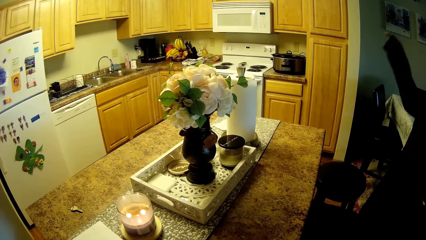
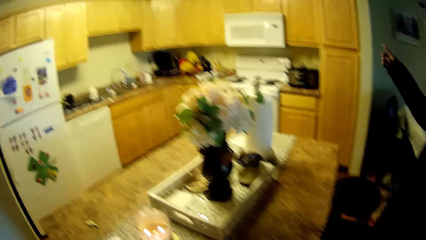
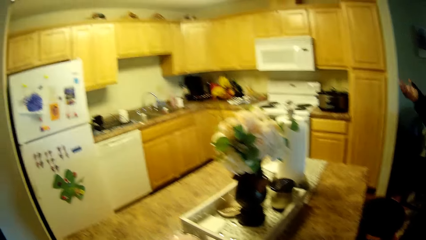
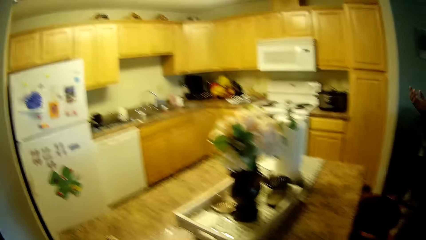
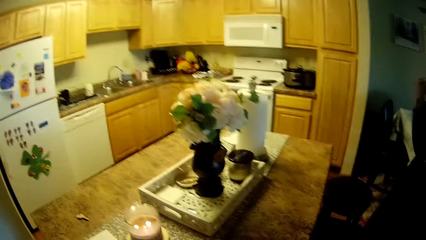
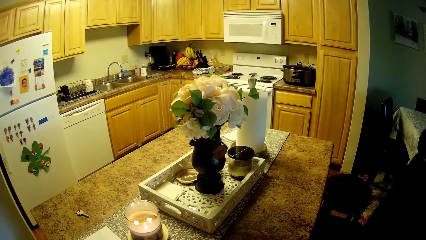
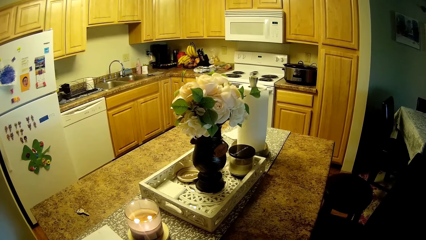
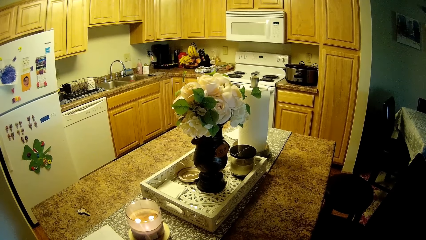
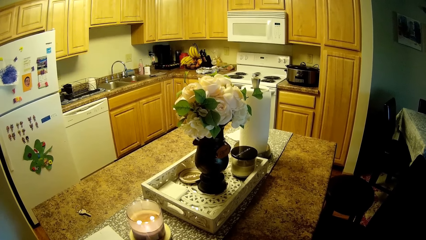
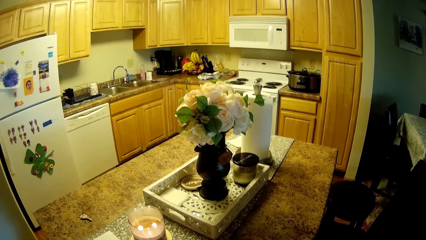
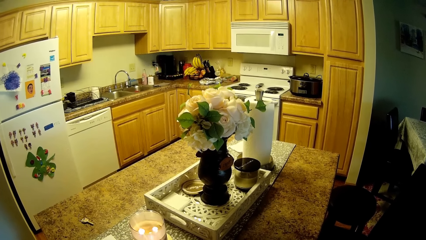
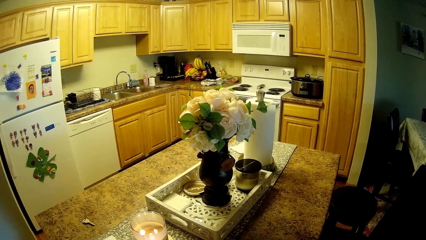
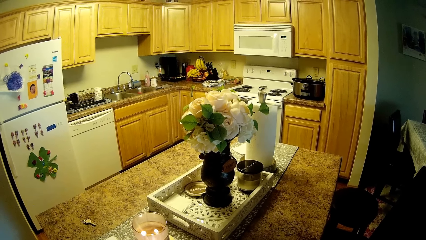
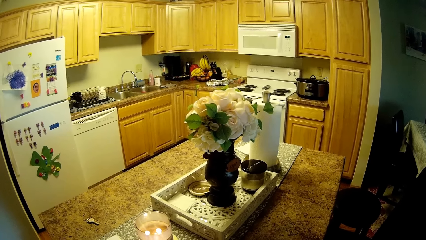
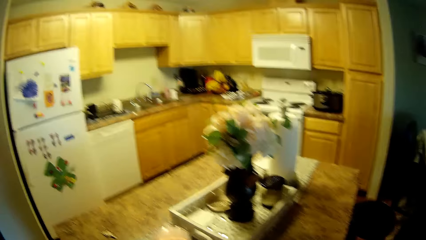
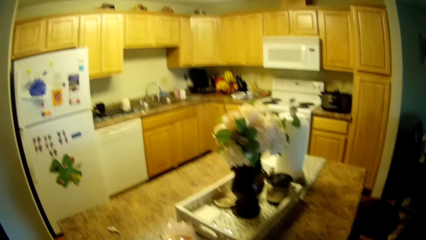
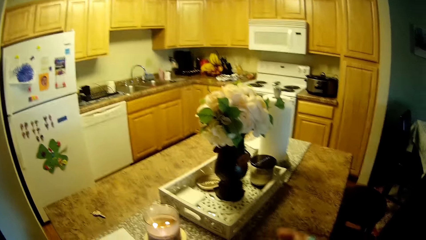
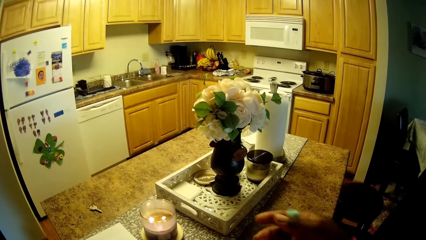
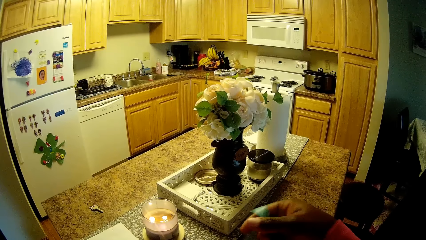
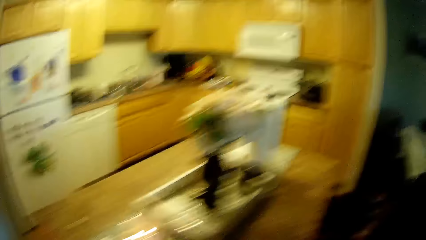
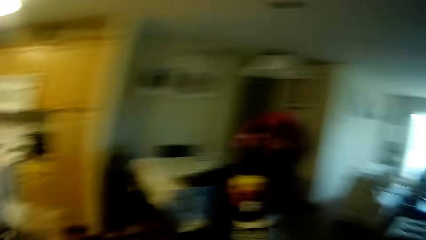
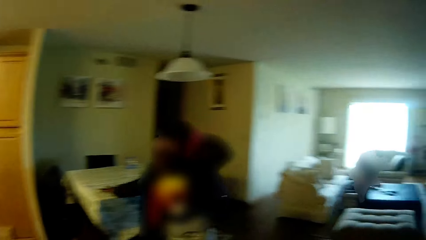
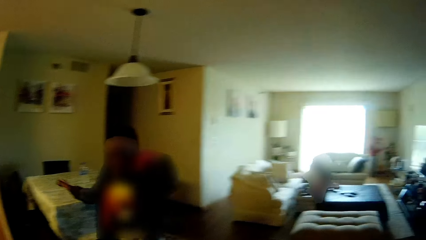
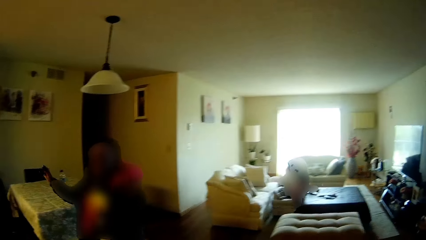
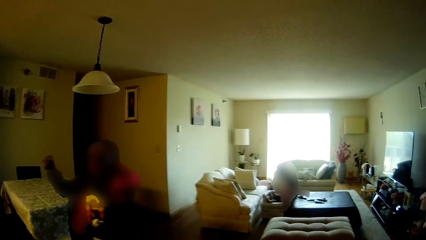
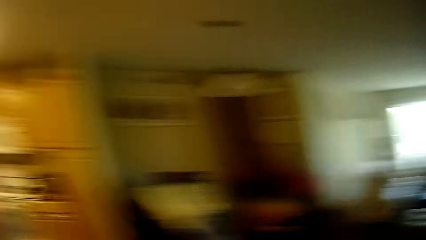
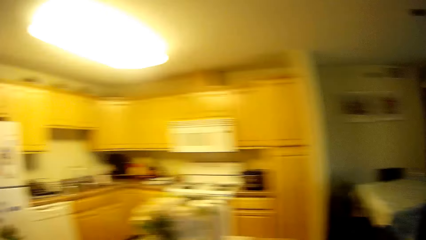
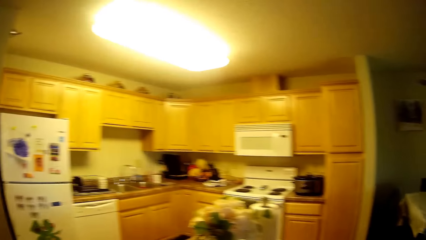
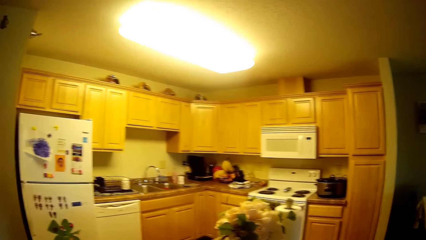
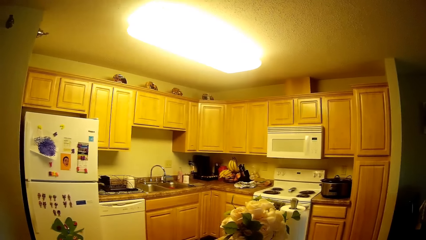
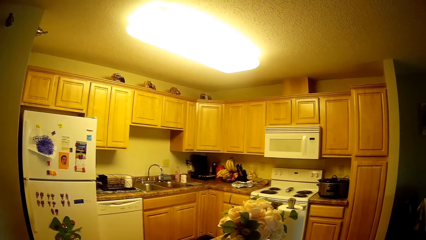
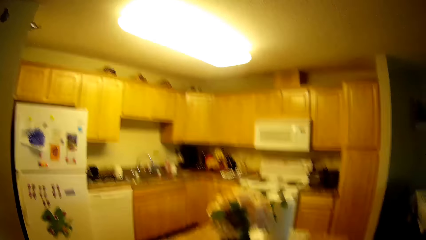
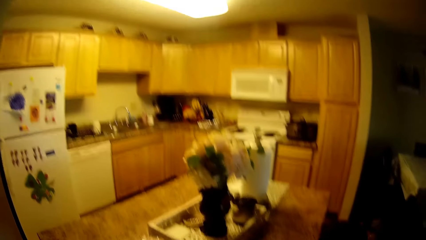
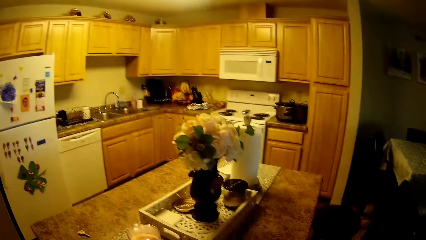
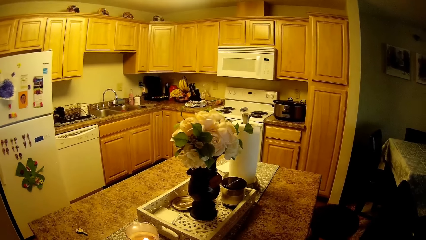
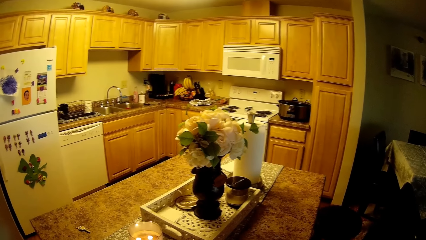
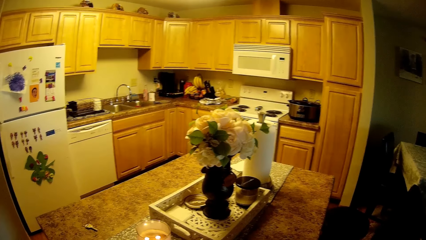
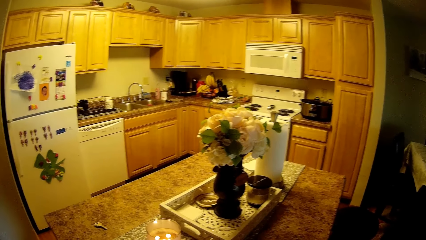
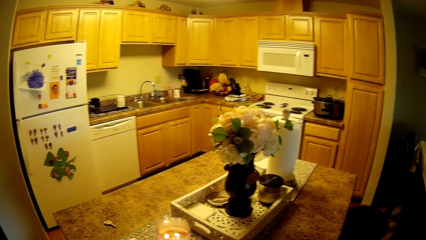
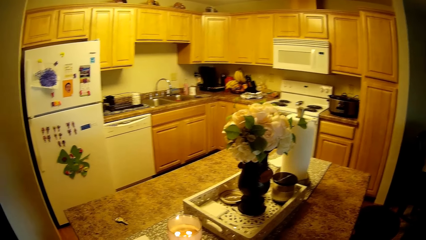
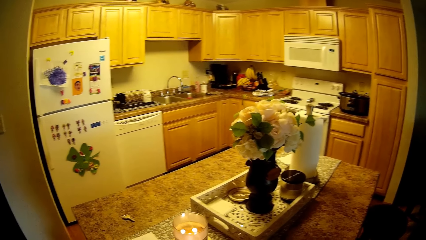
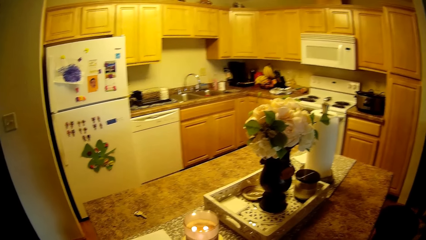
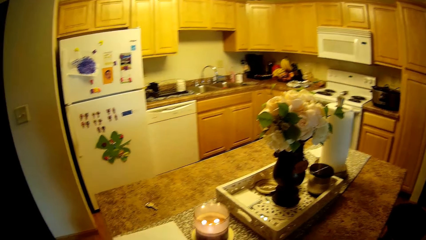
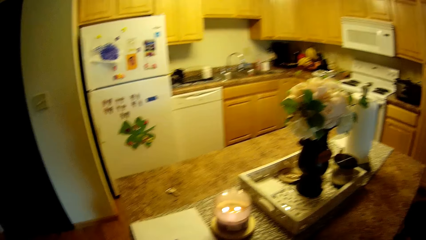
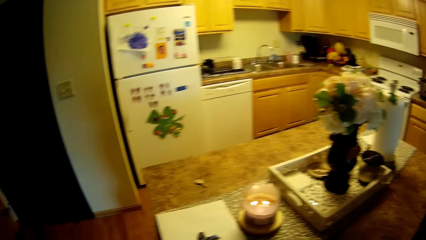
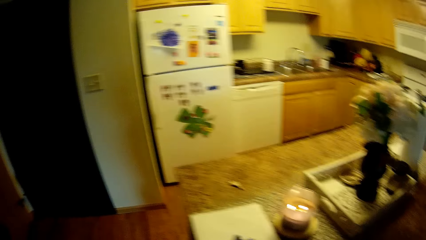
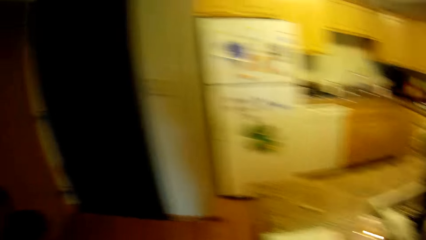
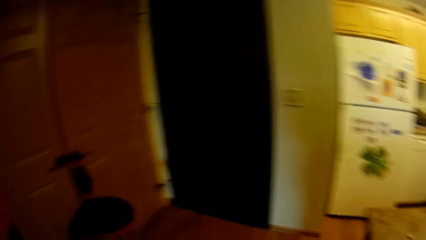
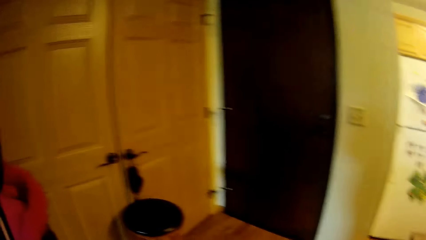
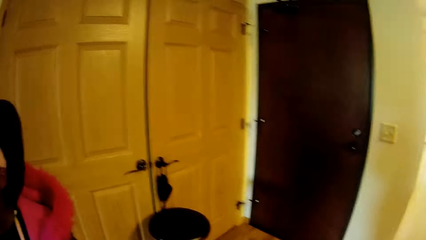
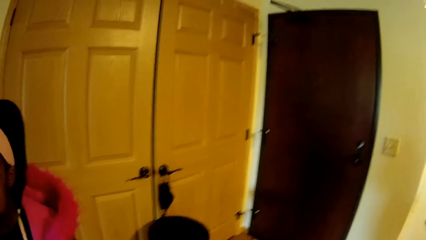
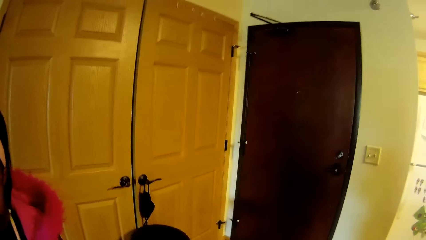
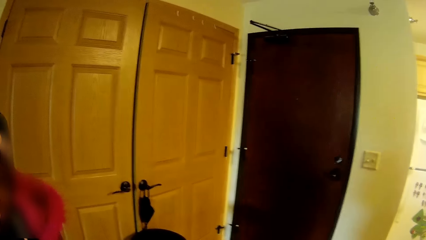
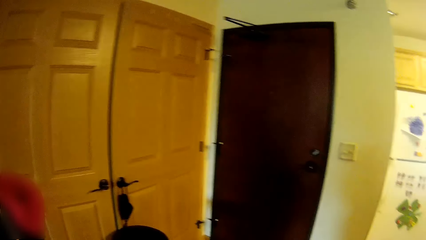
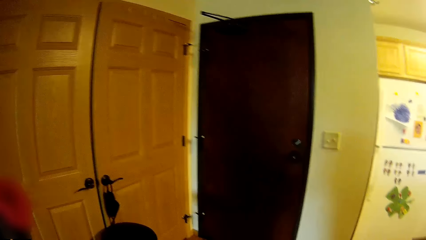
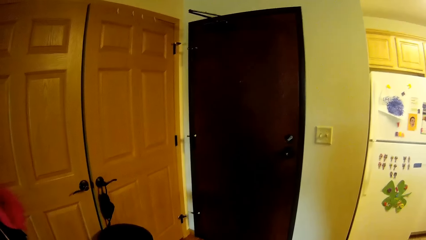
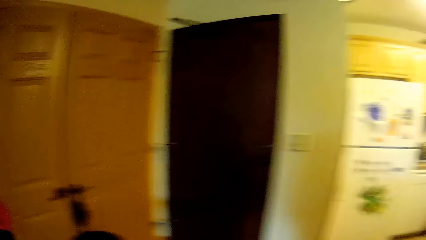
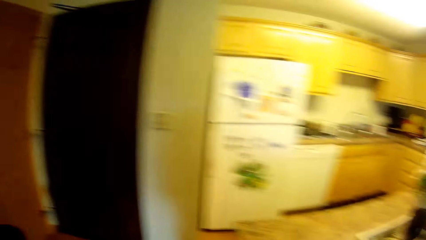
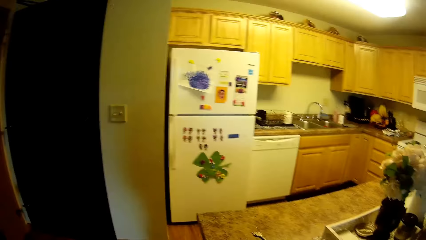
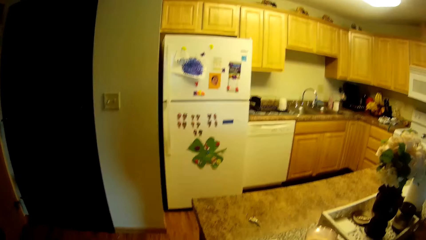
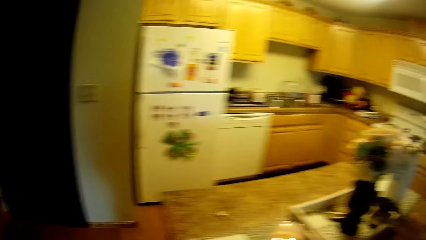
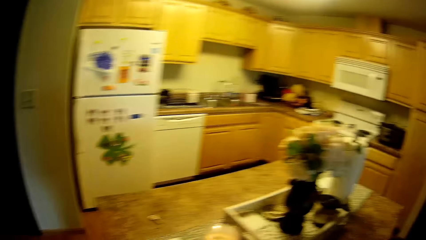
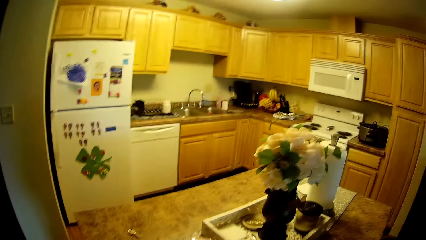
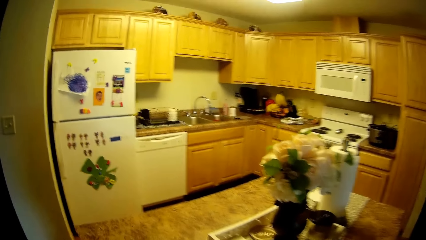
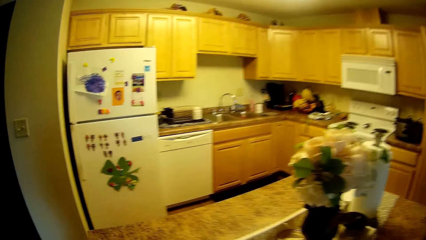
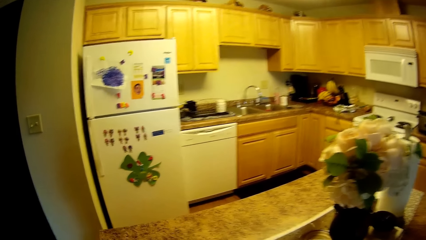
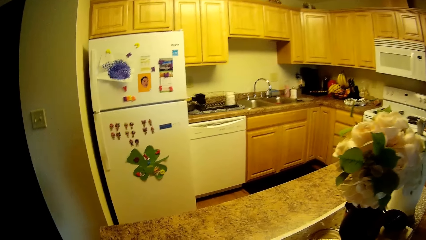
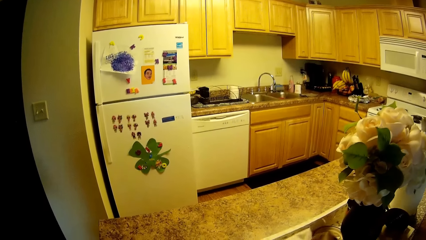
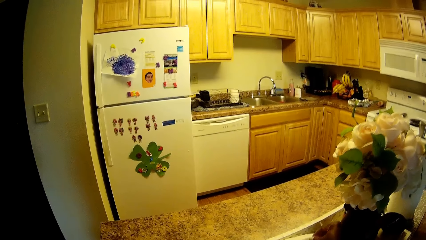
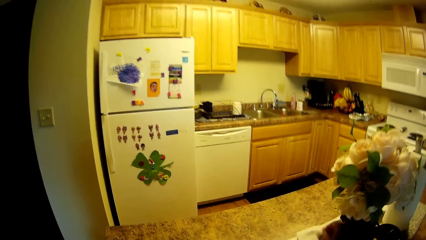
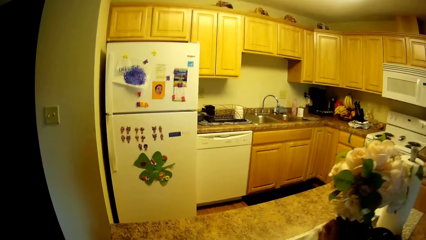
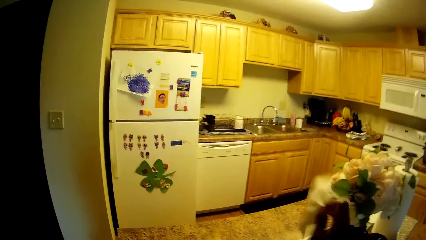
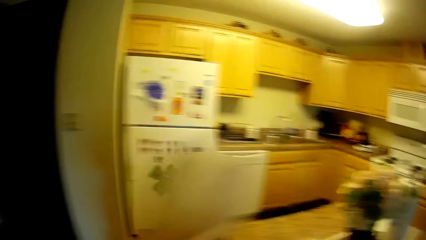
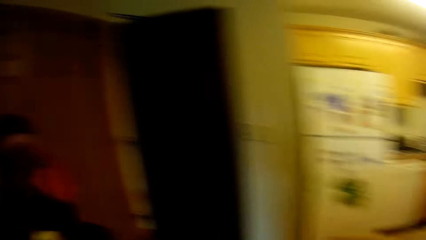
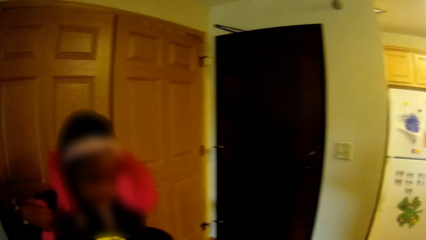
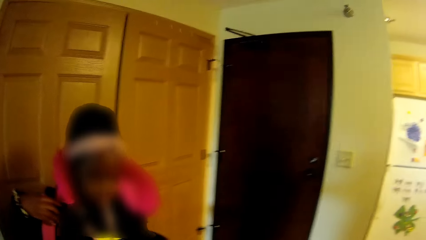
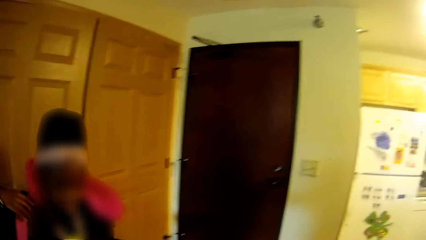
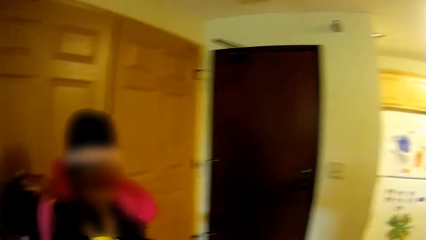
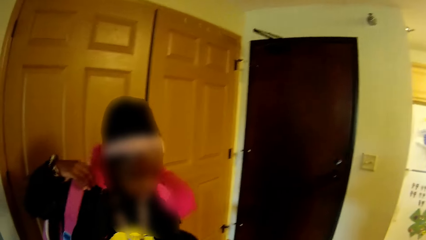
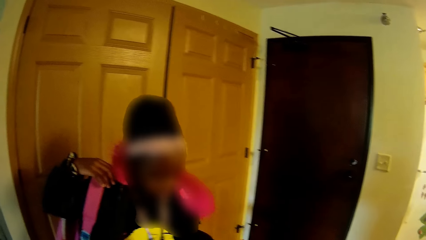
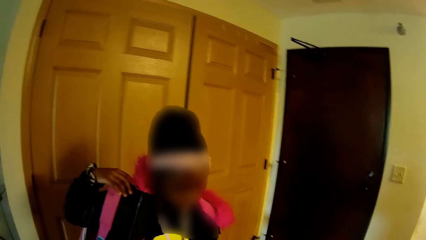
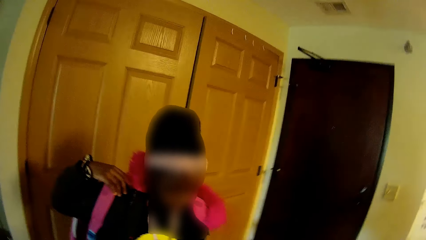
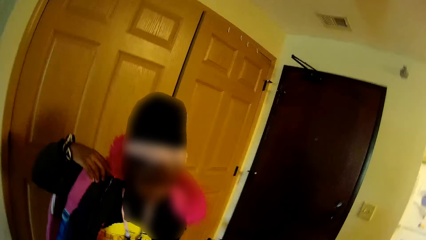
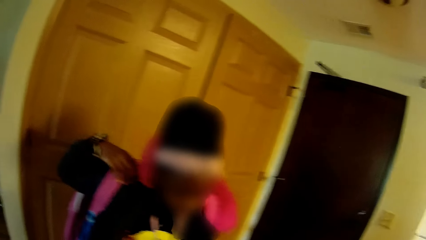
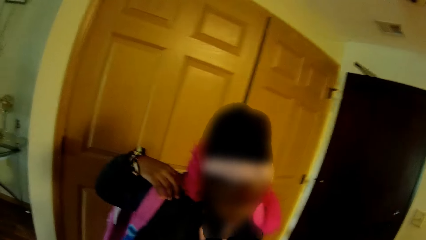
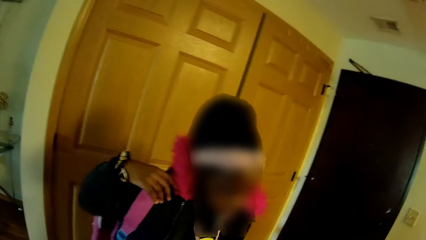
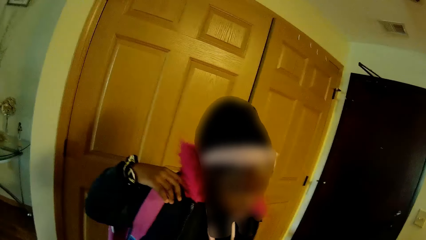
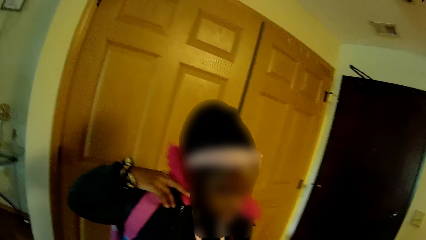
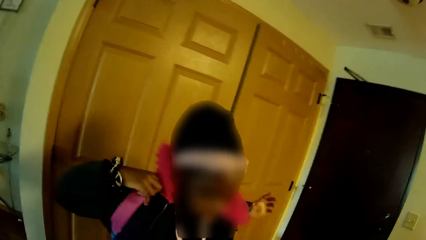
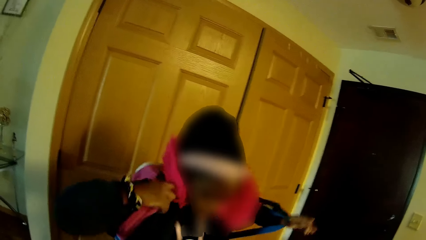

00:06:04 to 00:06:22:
The camera wearer converses with the girl. She picks up a serviette in a tray on a kitchen worktop with her right hand. The girl backs the pink backpack with both hands.
